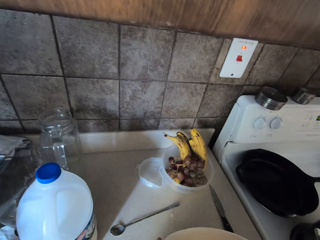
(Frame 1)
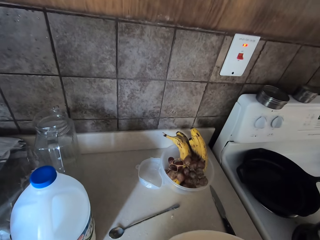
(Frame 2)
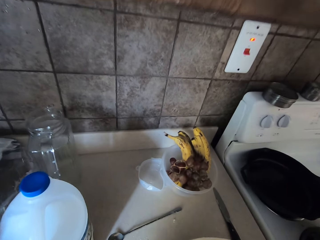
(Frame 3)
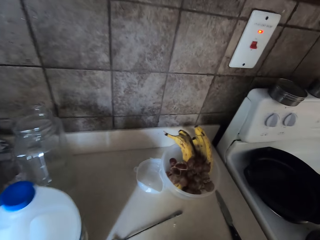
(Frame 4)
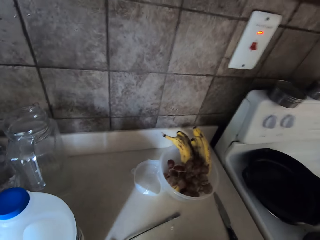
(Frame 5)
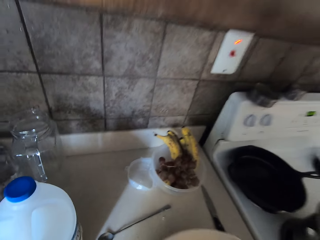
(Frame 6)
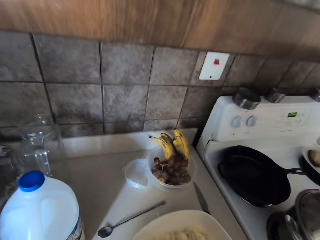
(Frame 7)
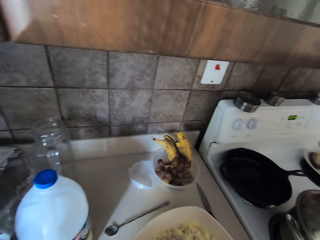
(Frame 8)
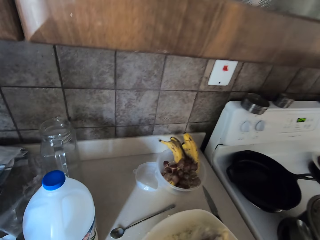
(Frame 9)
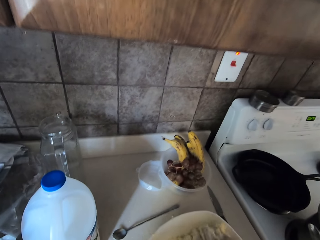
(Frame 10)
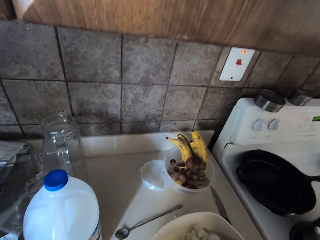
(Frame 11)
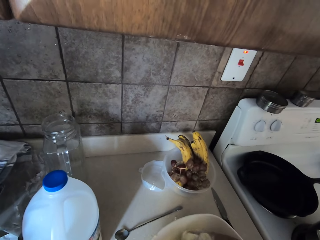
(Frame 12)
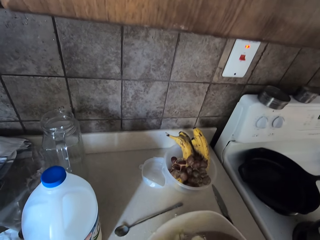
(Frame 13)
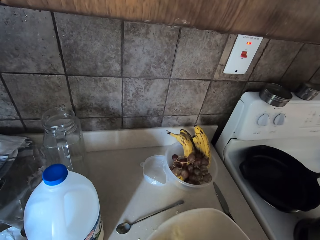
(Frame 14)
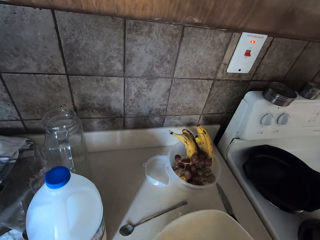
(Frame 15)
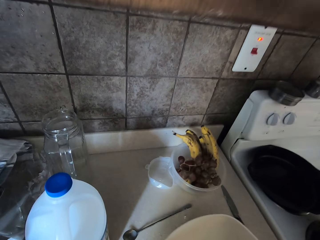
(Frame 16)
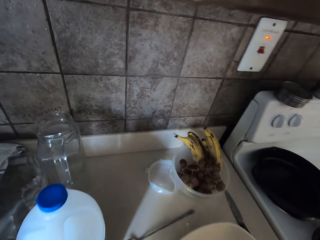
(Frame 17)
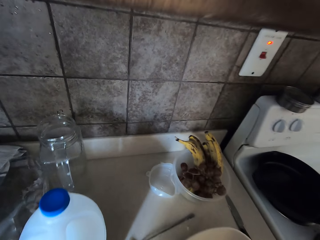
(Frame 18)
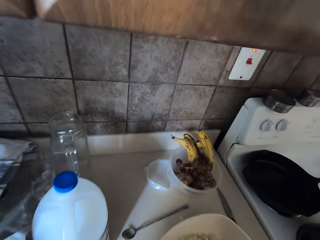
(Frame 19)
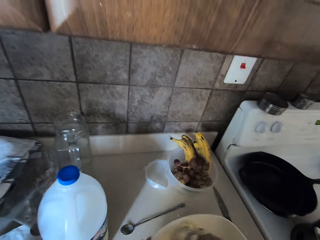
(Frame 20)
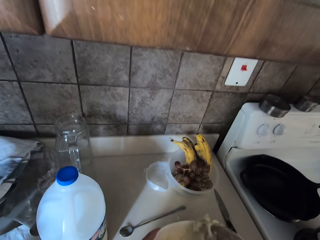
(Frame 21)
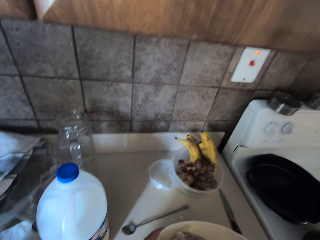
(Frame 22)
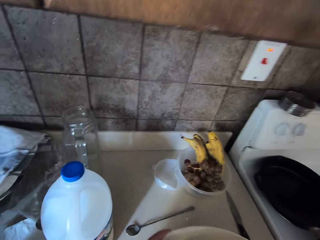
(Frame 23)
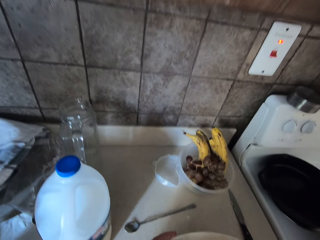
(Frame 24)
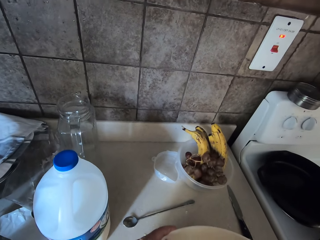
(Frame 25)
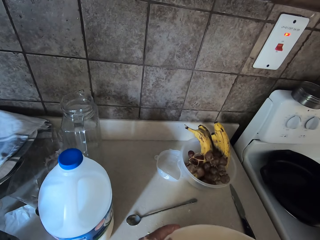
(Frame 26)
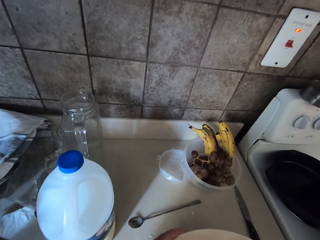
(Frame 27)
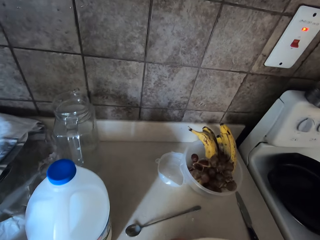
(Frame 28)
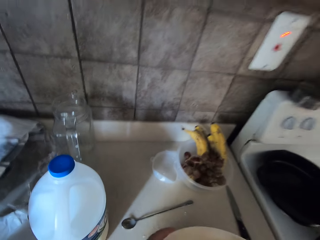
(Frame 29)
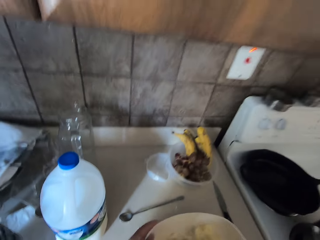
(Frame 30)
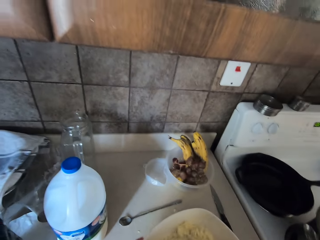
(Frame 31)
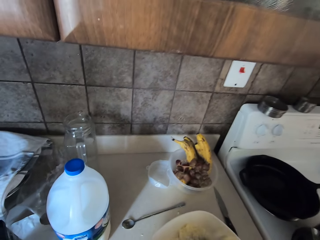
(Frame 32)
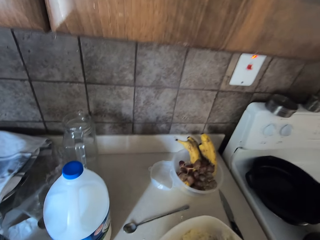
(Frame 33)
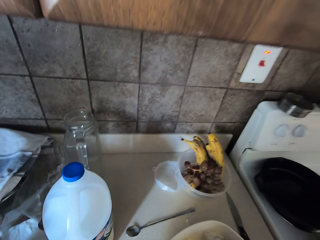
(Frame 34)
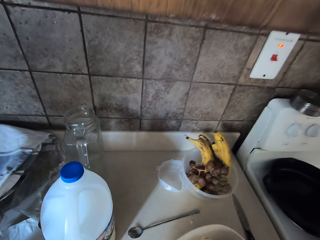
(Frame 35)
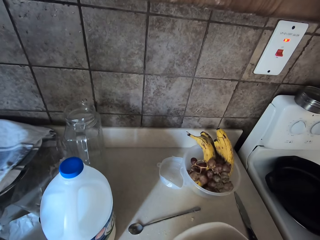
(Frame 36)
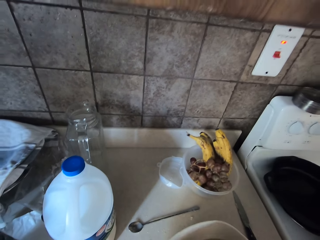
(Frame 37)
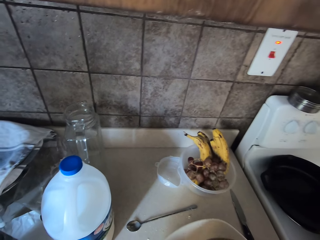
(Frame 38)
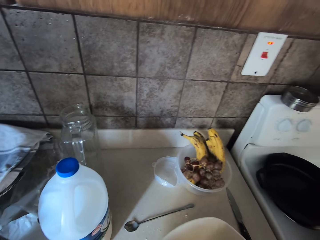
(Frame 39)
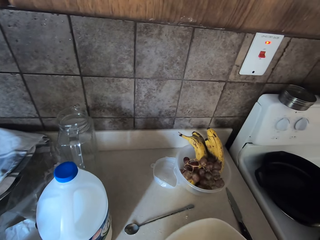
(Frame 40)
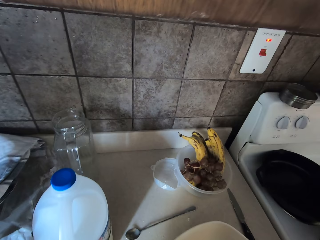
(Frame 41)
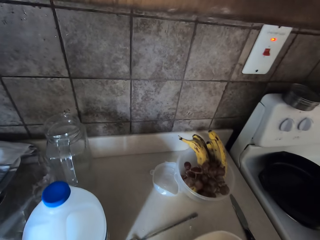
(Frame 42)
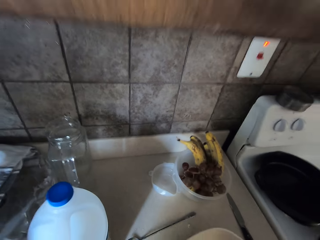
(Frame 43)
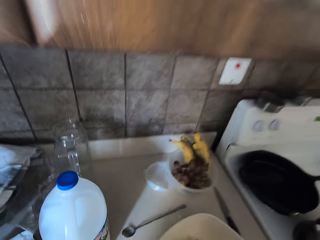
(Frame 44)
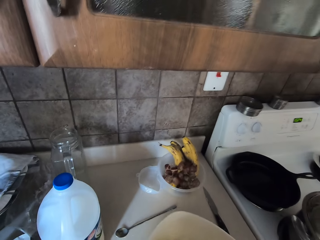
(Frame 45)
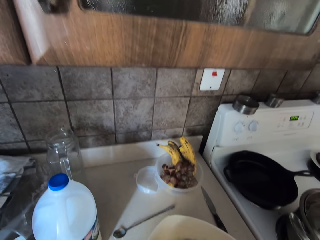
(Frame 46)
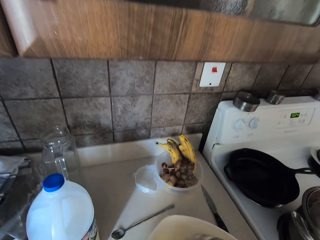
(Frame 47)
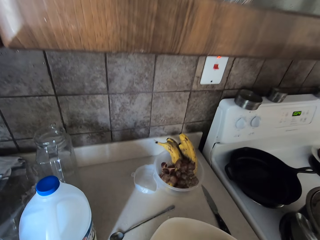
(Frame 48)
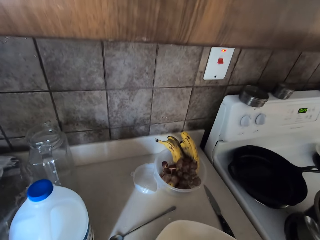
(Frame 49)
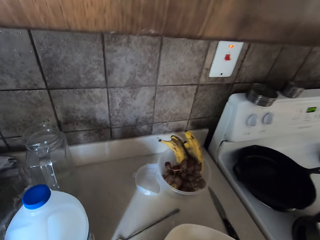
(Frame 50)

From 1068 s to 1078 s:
The camera wearer pulls the mixing bowl. They look around.

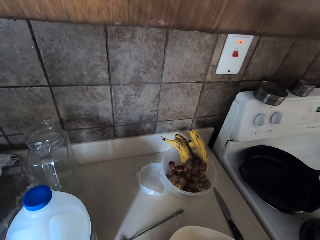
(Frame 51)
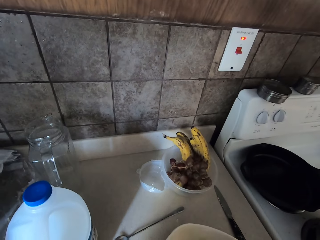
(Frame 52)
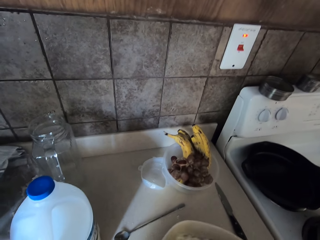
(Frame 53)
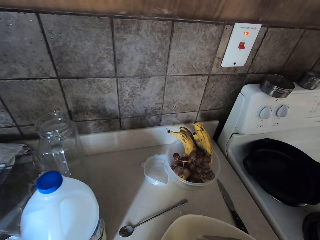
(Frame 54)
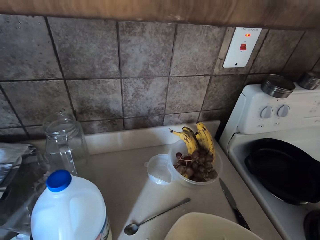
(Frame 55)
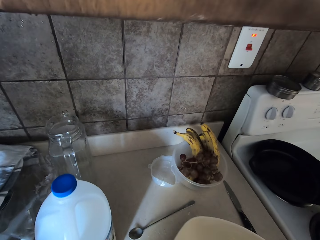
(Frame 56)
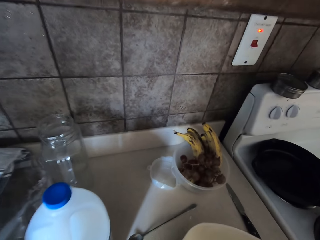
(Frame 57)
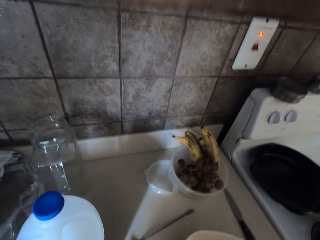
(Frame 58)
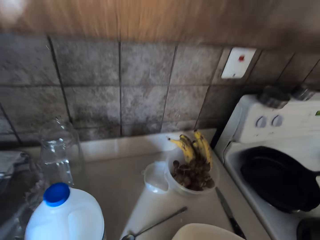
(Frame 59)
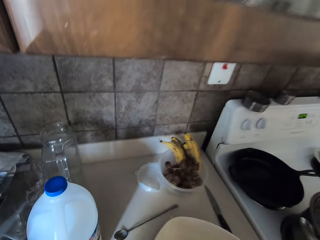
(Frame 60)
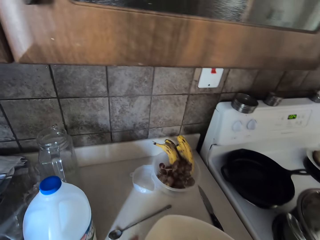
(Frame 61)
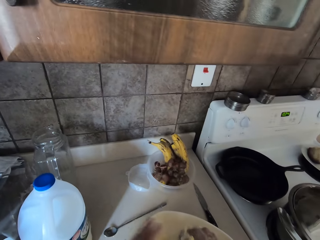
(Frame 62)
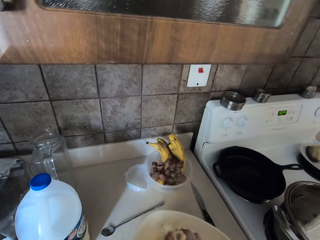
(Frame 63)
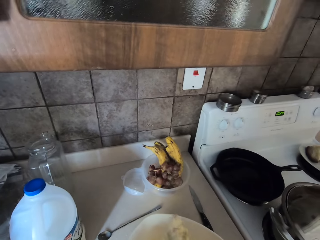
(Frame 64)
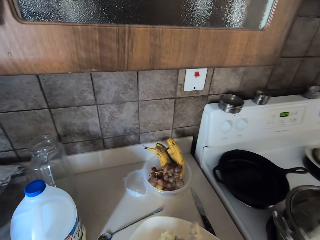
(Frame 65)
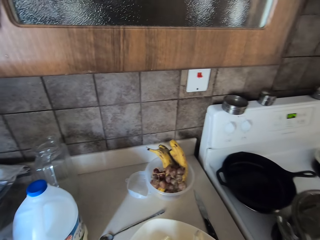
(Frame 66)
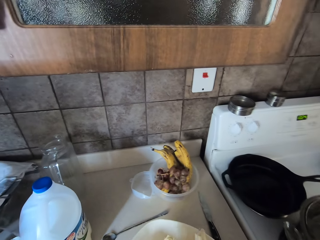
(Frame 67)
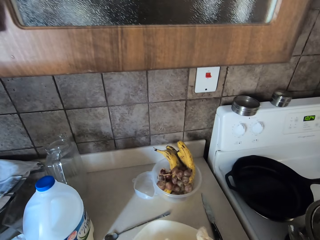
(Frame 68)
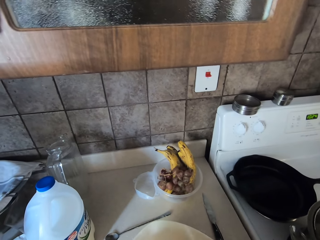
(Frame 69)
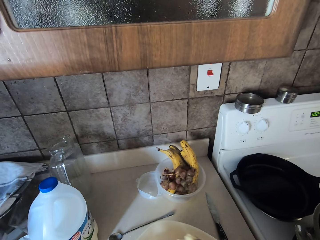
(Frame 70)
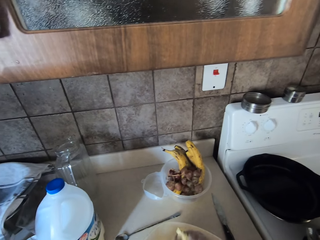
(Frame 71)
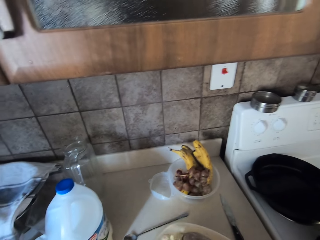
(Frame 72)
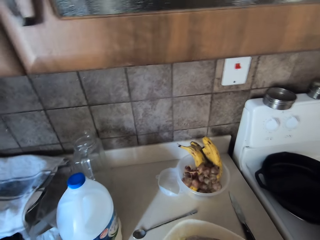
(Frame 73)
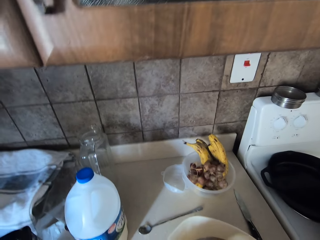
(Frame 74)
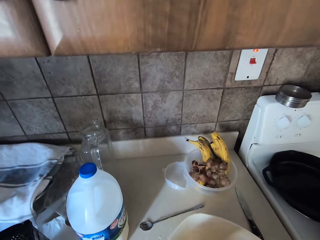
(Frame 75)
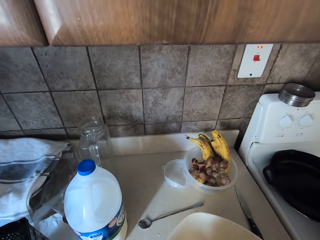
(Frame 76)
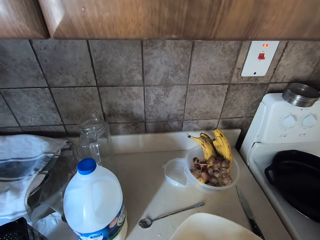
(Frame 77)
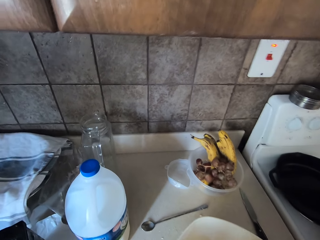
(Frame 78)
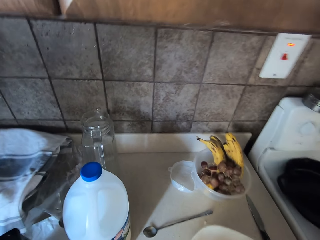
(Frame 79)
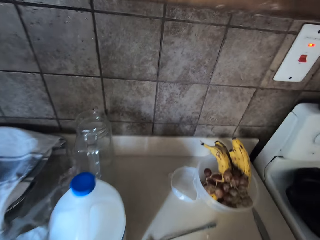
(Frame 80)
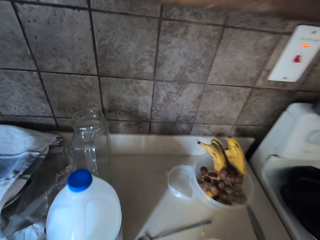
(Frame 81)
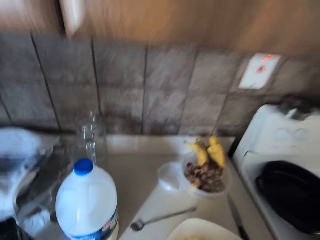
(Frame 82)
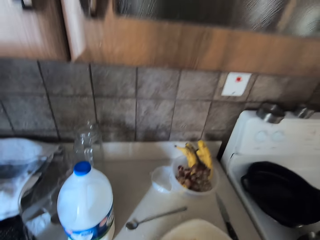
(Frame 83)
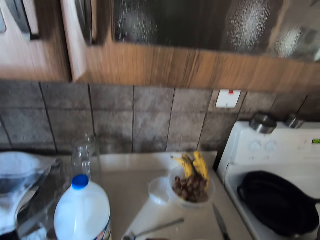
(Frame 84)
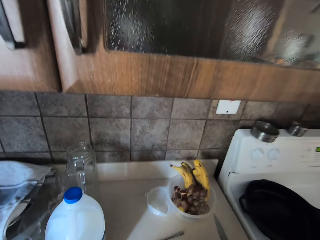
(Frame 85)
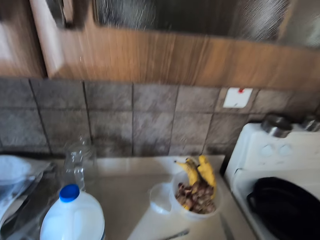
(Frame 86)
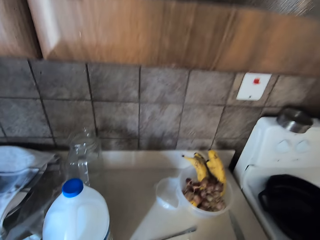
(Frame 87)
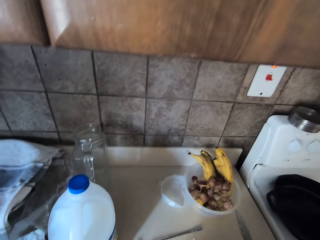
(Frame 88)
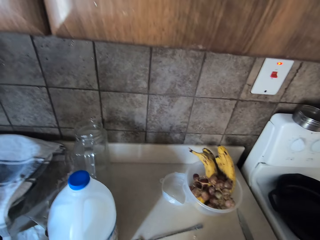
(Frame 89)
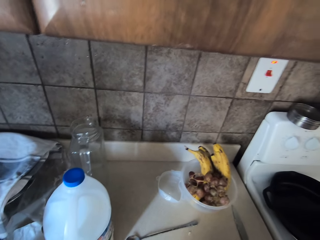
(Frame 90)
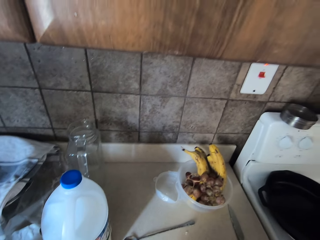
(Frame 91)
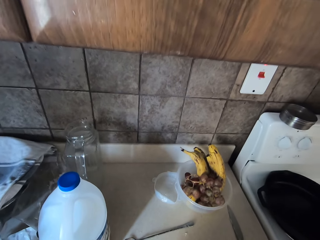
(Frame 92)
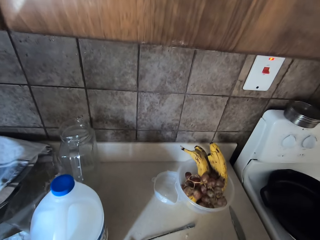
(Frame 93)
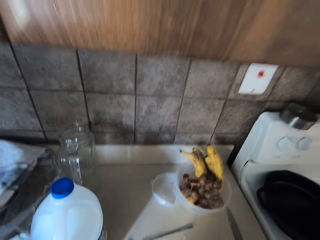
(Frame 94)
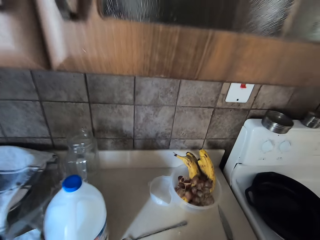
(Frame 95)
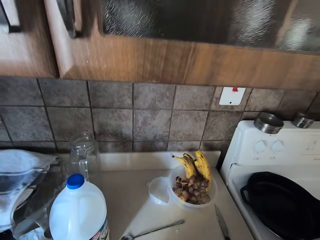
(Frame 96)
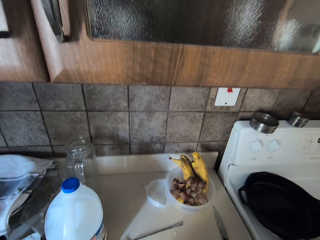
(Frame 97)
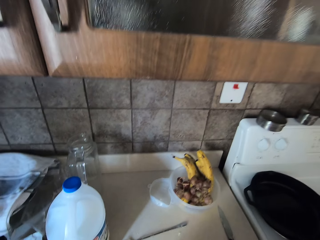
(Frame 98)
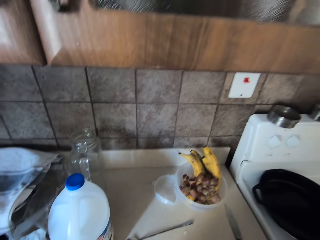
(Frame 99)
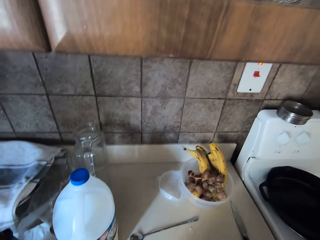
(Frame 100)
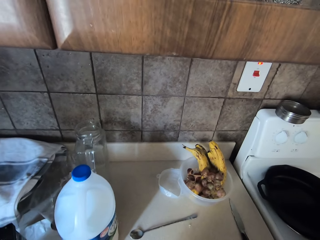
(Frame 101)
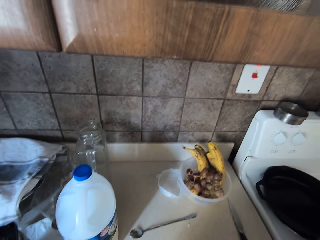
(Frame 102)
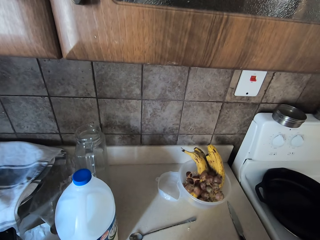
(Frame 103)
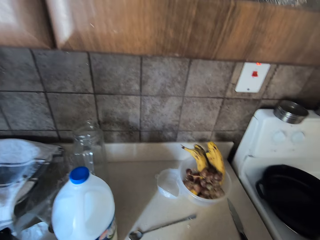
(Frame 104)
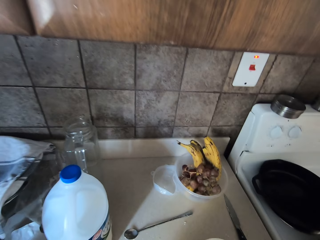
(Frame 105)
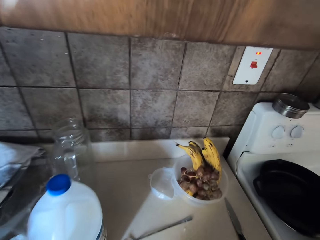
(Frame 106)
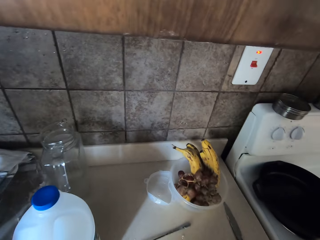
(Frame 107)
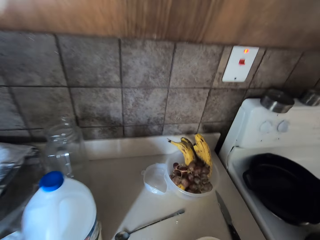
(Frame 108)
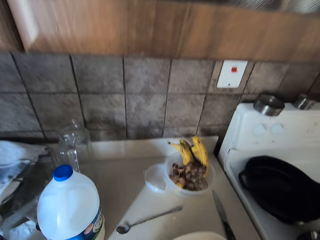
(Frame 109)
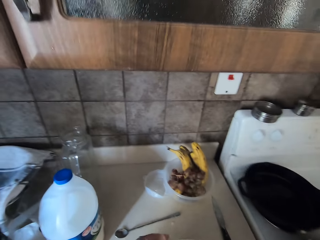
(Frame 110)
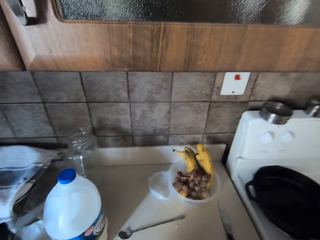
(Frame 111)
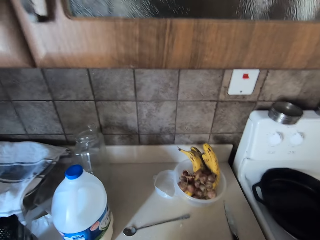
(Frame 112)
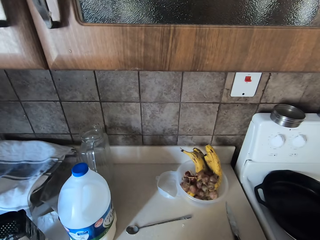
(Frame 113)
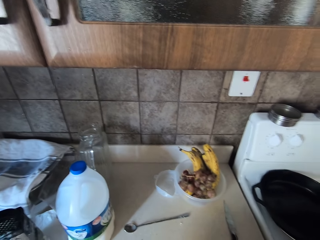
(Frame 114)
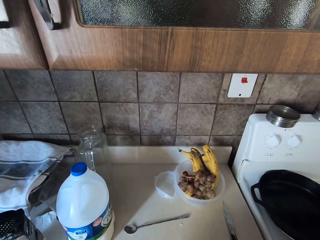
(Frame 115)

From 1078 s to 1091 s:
The camera wearer lifts the left hand. They look around. They converse.
